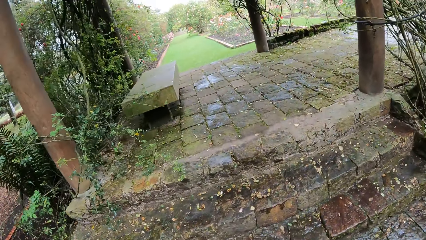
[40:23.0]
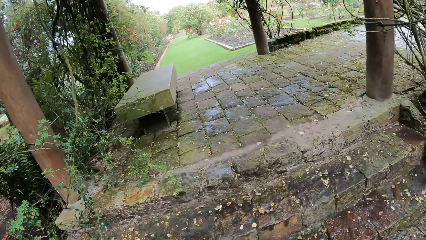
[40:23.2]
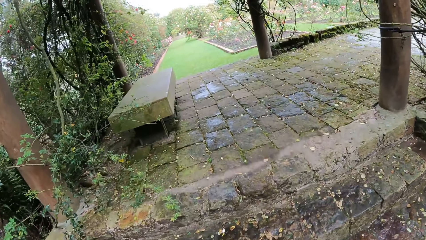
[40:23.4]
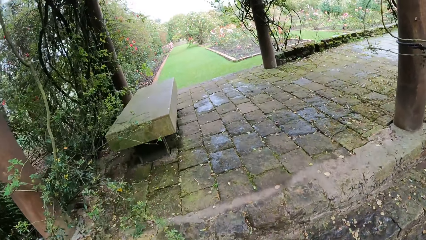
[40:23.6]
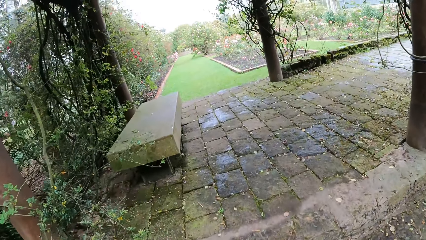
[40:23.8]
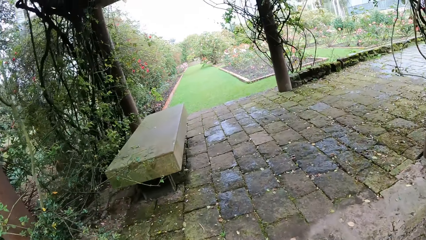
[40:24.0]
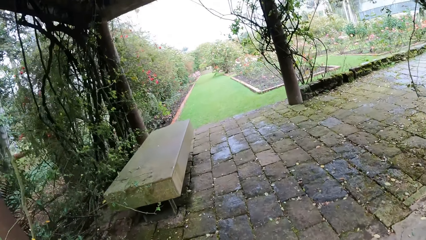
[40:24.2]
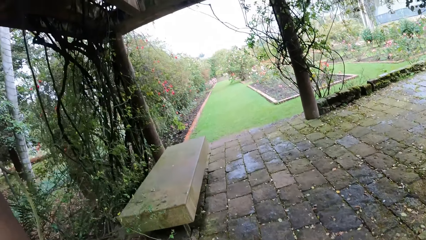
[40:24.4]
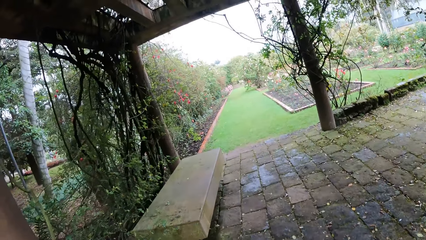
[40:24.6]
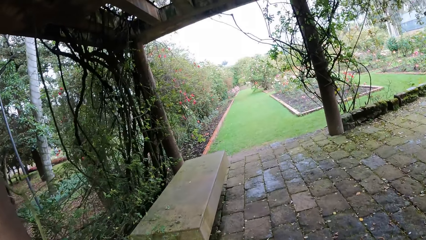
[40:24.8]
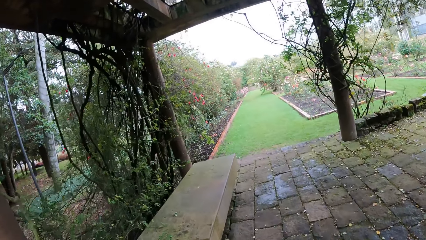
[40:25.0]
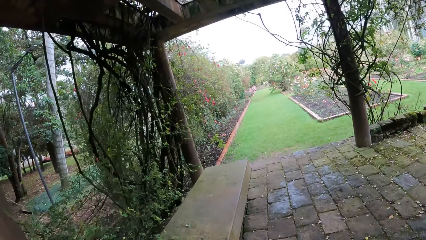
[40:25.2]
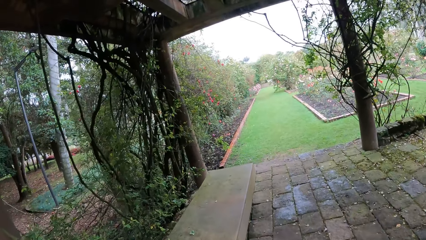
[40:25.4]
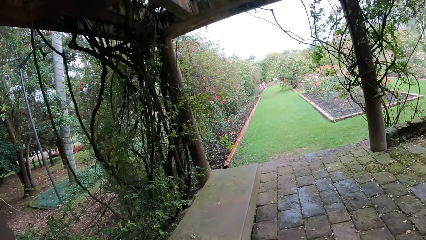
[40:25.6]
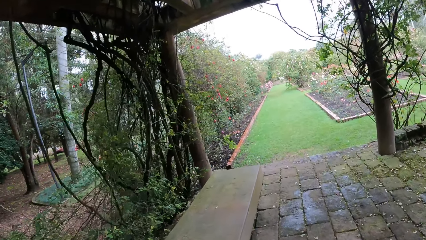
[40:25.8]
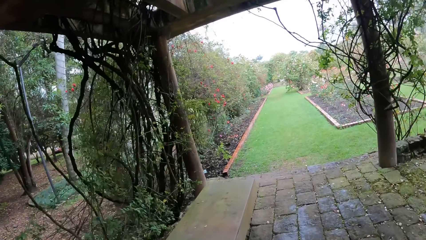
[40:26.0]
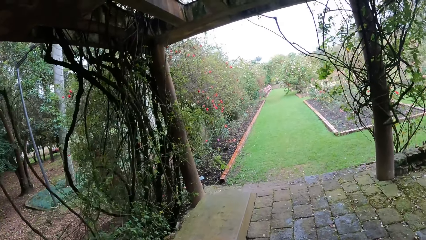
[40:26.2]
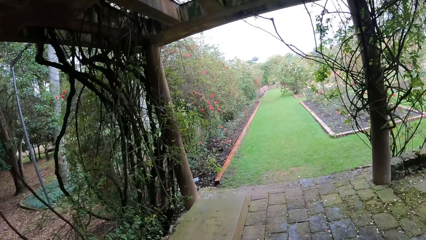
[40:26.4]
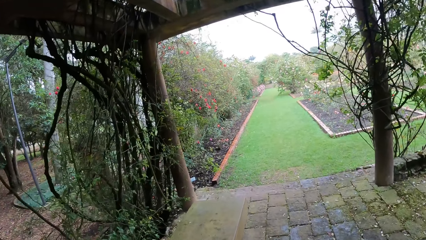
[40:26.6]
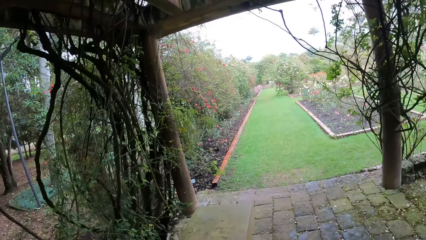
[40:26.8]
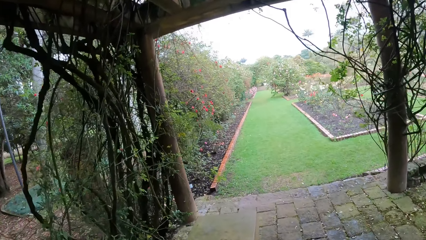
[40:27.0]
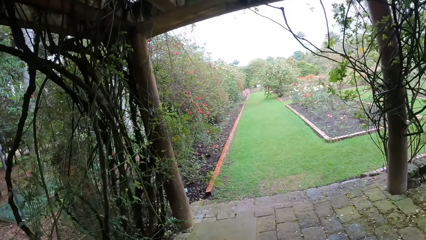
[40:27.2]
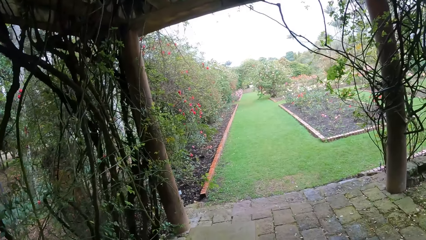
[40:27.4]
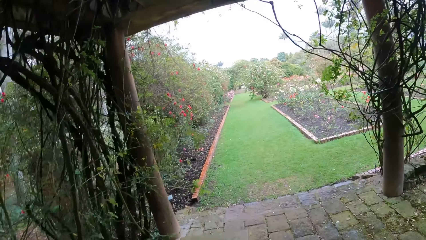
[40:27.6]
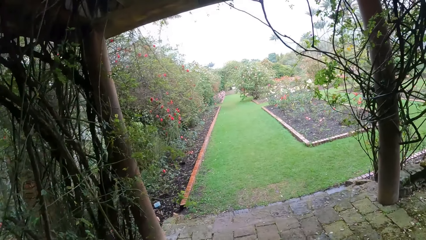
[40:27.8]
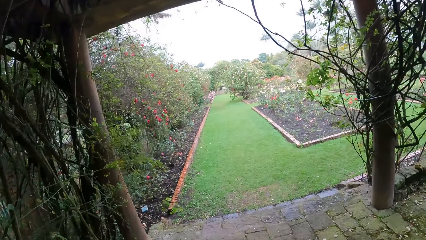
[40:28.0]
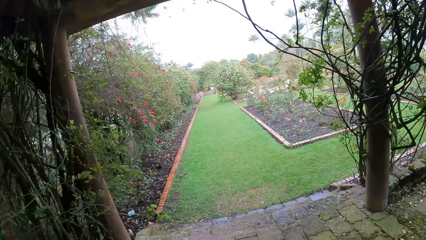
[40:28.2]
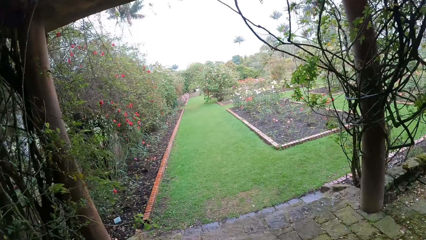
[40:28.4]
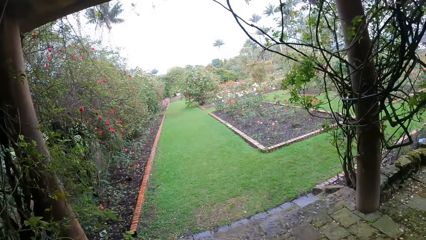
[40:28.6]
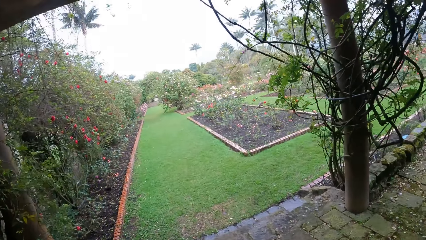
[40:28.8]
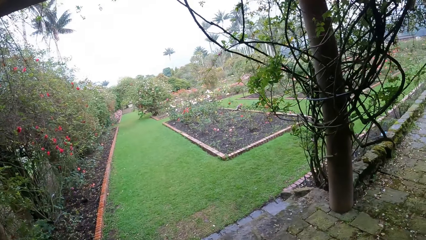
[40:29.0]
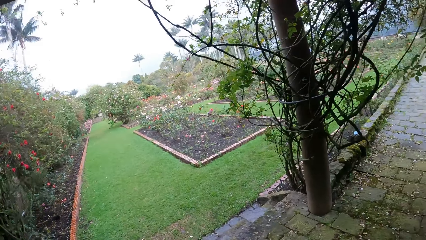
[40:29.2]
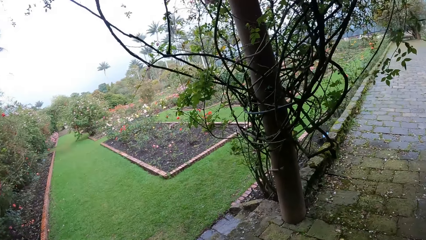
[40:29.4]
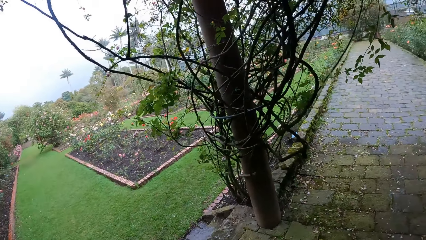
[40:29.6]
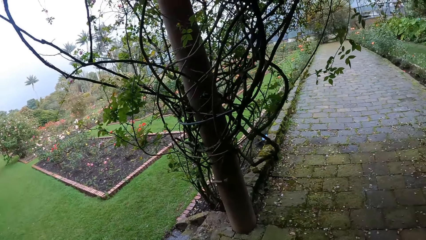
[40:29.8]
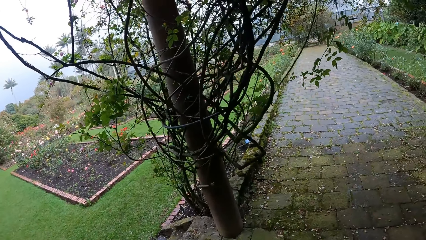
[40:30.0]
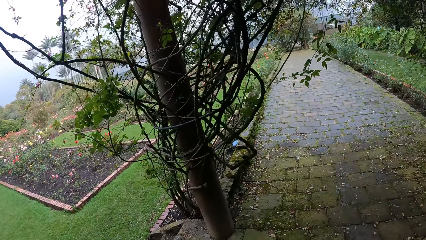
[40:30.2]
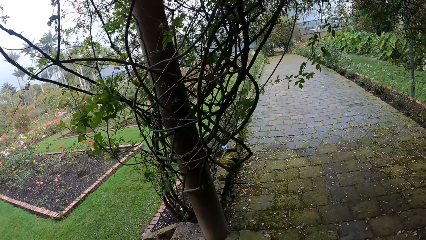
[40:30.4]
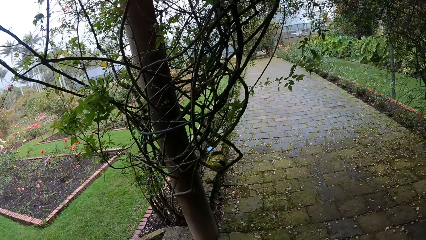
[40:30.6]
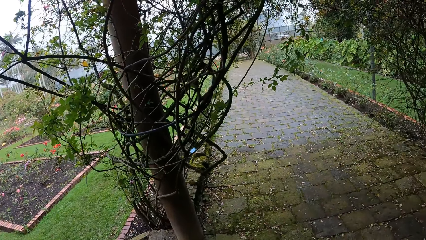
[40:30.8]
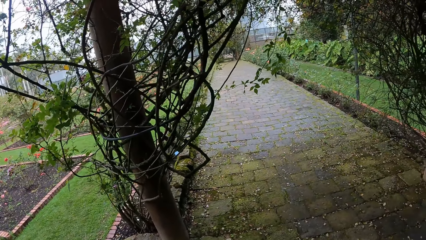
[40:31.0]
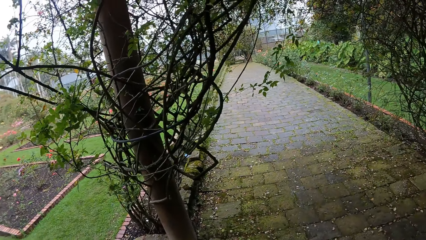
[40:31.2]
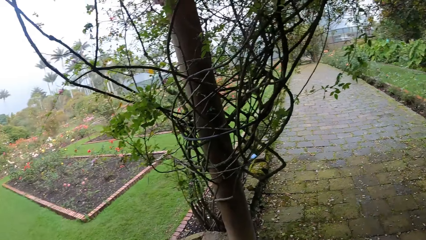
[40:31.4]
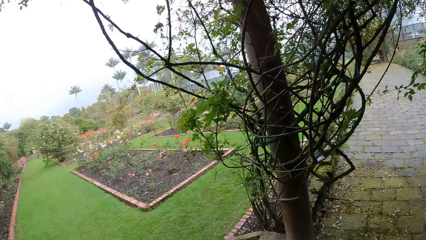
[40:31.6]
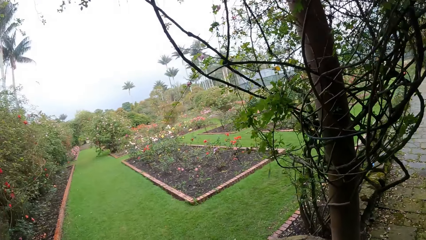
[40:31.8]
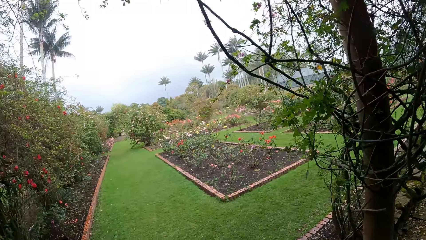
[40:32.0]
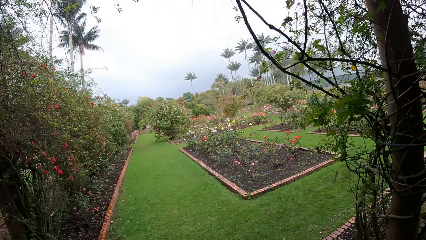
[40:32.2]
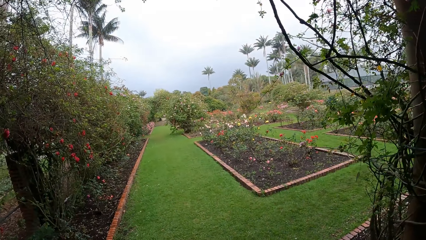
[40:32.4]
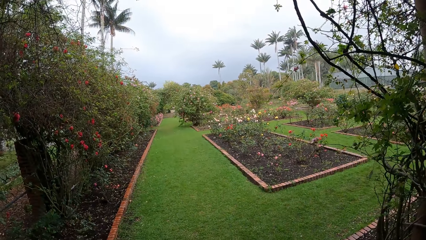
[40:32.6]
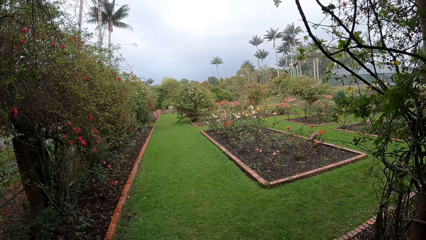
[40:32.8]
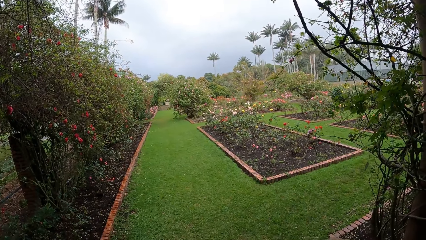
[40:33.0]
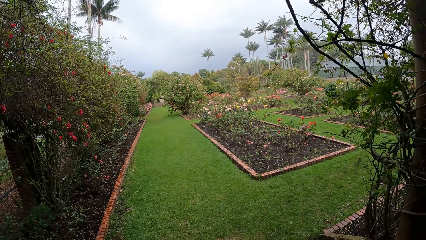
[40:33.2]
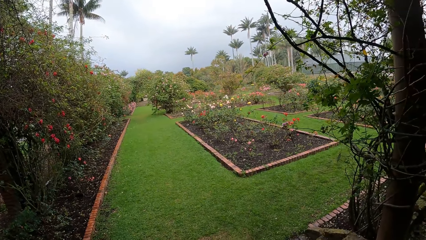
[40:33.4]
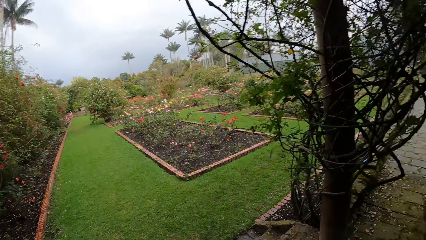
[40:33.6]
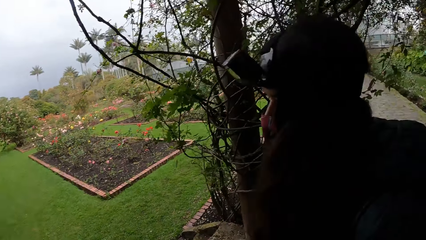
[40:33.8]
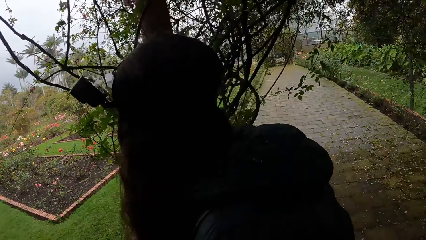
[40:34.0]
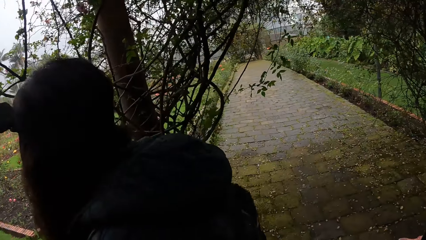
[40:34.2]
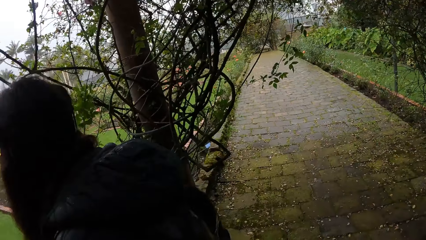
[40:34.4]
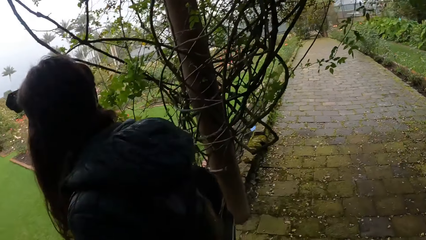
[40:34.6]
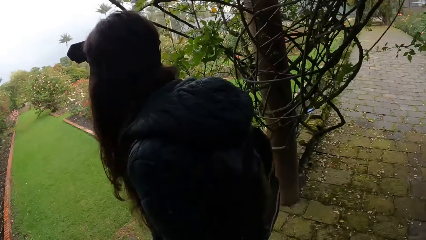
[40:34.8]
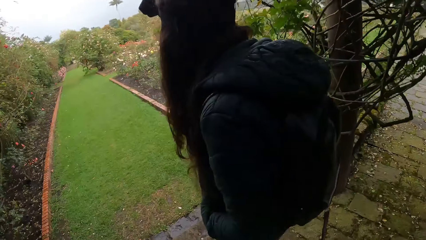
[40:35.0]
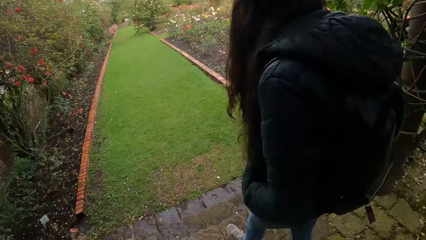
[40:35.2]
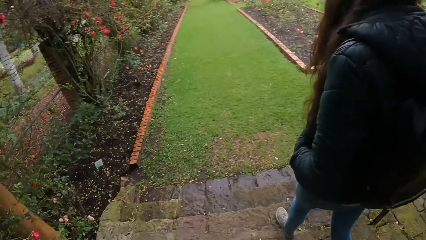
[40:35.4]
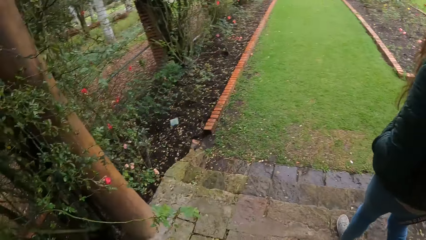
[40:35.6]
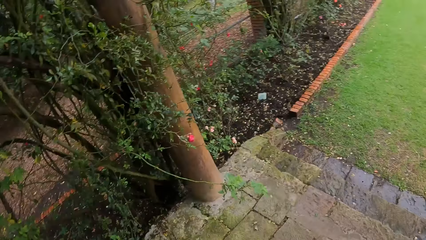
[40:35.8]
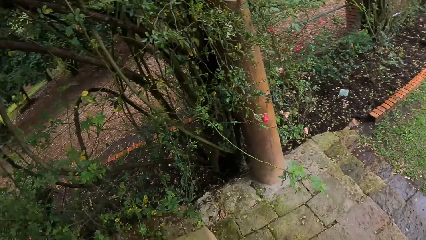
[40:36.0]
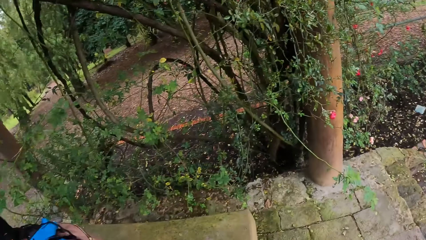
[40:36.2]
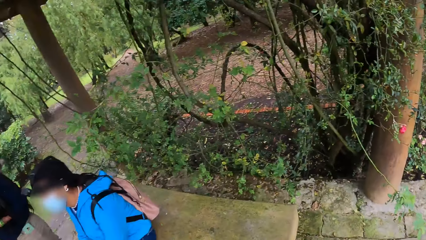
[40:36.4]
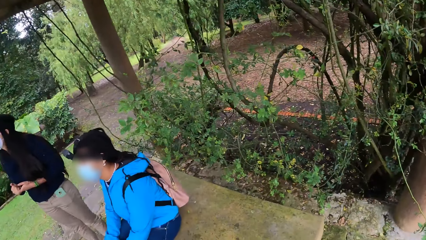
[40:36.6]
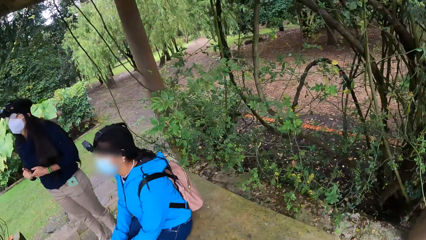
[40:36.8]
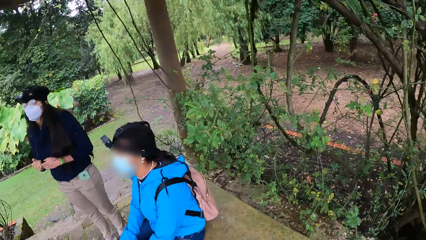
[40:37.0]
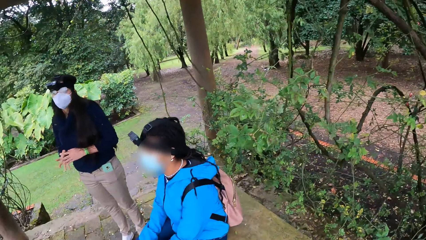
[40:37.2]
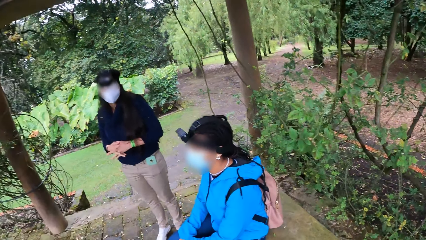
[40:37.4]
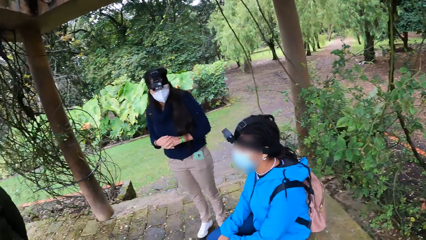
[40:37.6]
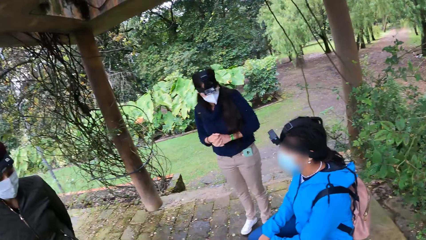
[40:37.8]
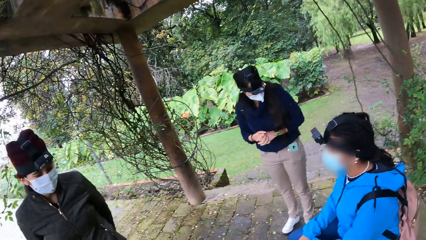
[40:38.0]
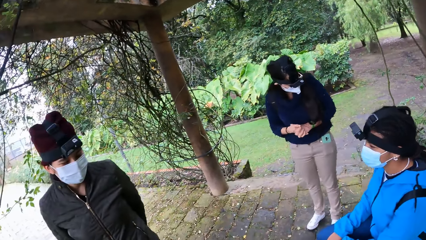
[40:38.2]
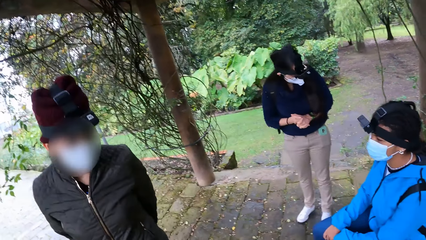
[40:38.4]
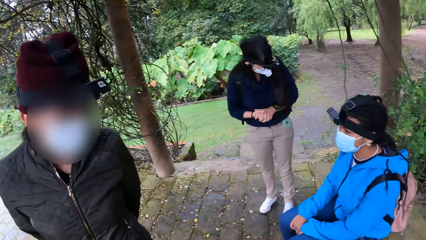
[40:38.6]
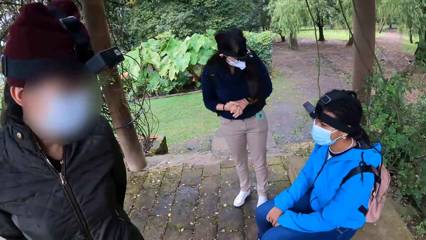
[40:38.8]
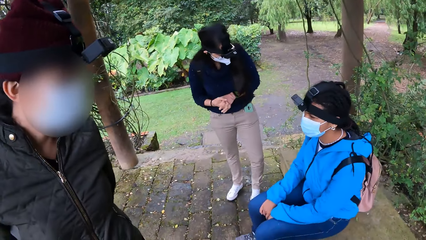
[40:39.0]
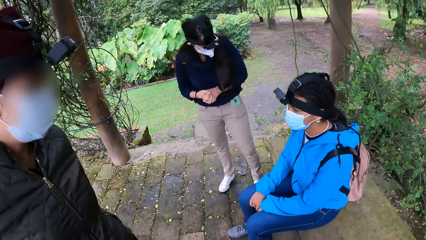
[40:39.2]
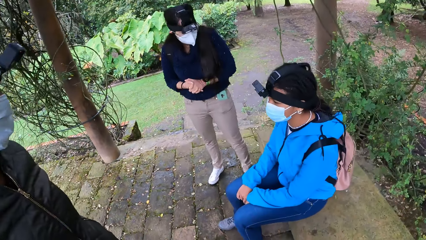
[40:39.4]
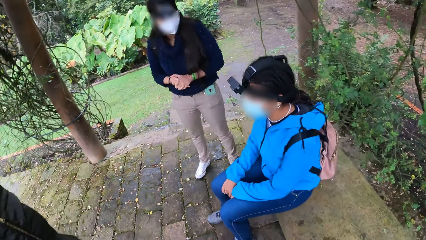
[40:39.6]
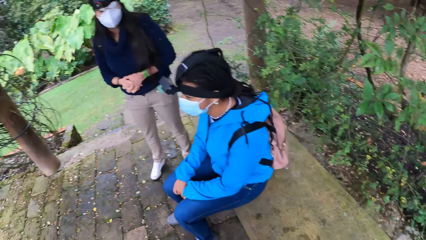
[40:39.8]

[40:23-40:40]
The camera wearer walks into a shade. The woman sits on a bench below the shade.
